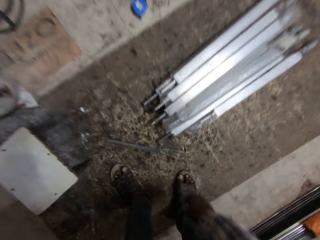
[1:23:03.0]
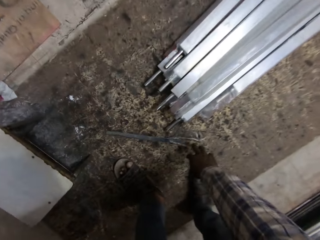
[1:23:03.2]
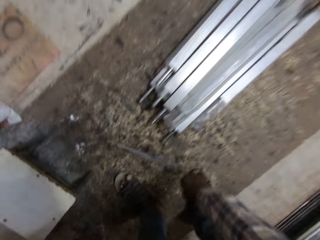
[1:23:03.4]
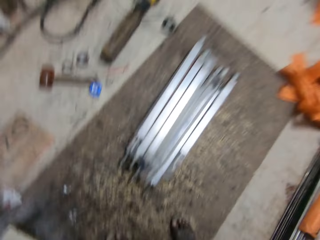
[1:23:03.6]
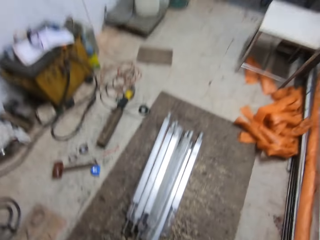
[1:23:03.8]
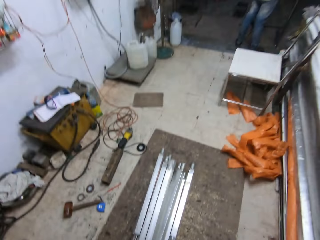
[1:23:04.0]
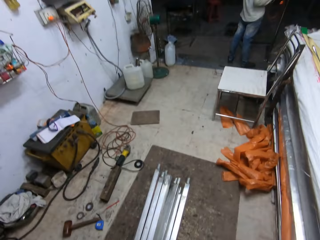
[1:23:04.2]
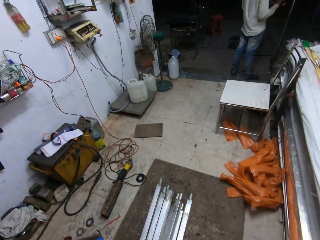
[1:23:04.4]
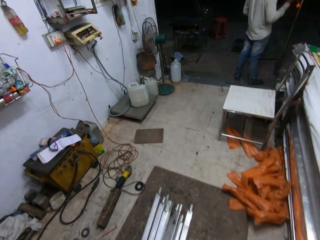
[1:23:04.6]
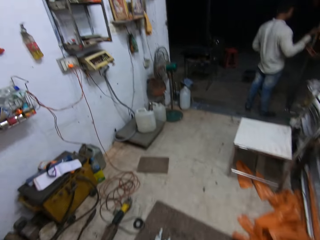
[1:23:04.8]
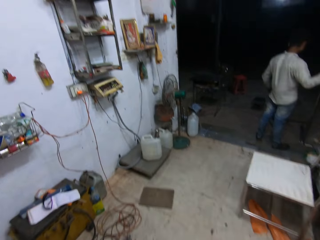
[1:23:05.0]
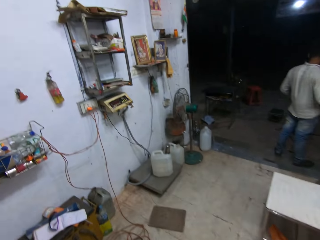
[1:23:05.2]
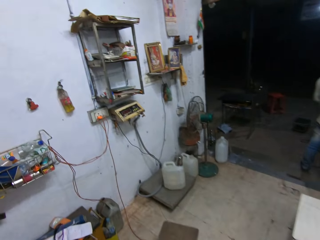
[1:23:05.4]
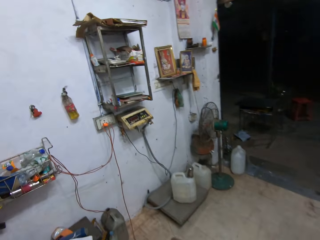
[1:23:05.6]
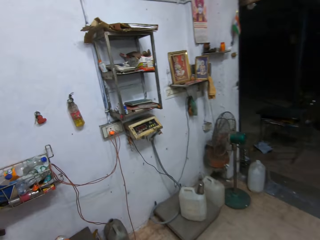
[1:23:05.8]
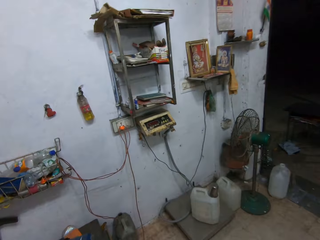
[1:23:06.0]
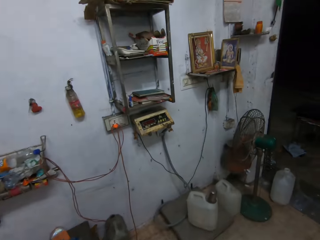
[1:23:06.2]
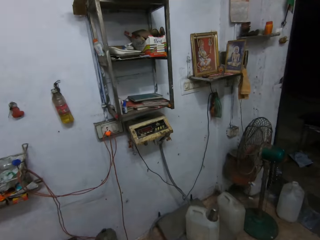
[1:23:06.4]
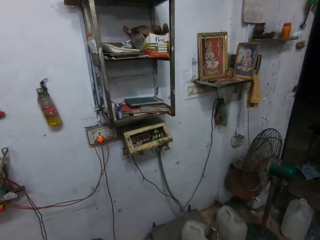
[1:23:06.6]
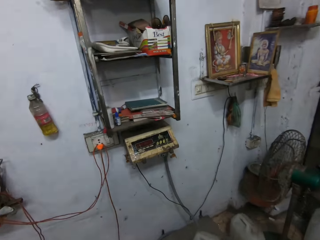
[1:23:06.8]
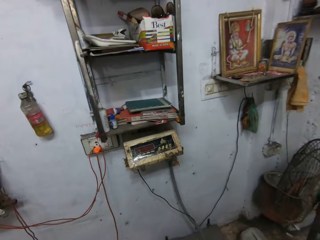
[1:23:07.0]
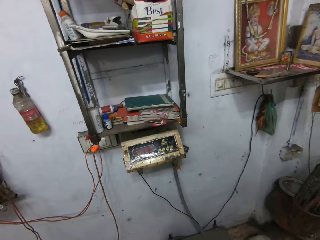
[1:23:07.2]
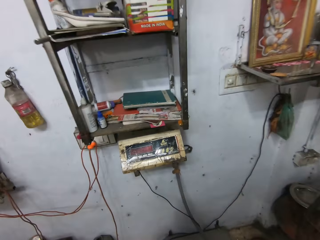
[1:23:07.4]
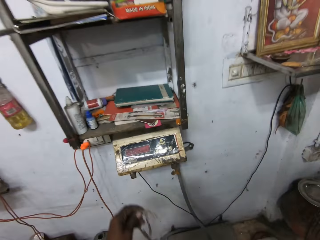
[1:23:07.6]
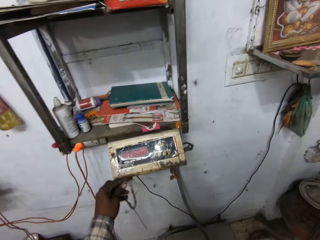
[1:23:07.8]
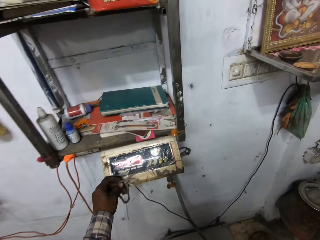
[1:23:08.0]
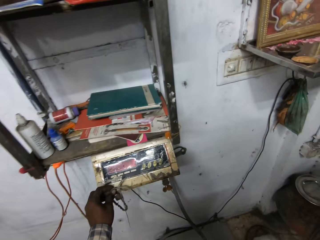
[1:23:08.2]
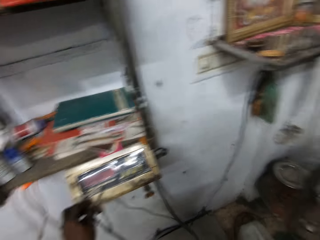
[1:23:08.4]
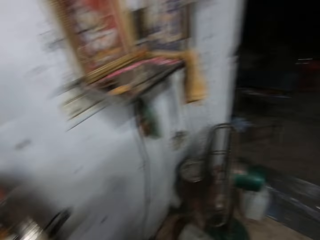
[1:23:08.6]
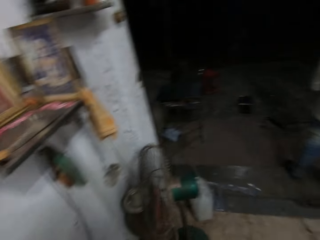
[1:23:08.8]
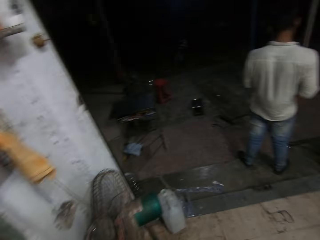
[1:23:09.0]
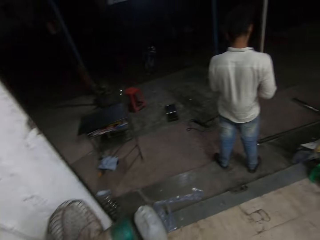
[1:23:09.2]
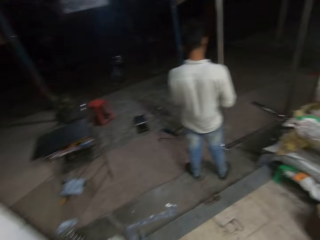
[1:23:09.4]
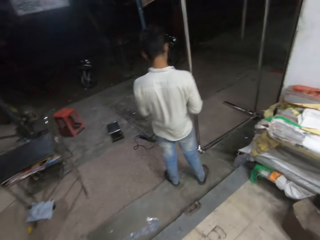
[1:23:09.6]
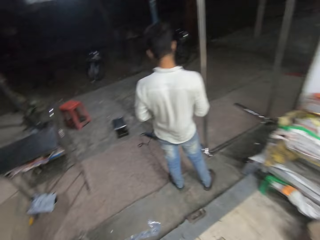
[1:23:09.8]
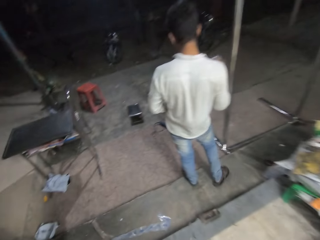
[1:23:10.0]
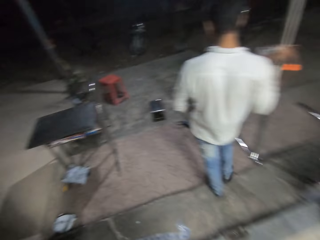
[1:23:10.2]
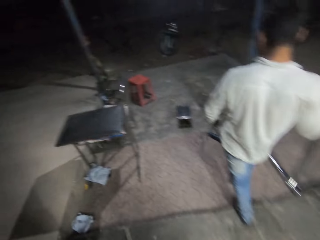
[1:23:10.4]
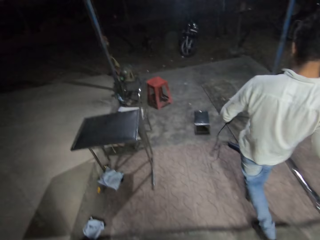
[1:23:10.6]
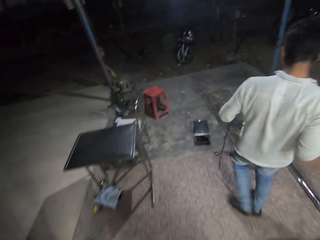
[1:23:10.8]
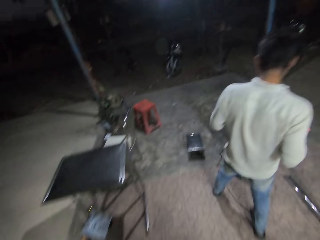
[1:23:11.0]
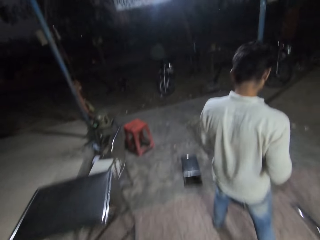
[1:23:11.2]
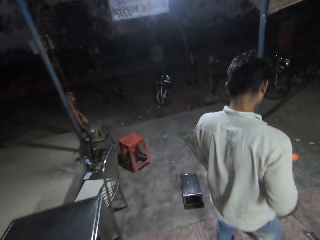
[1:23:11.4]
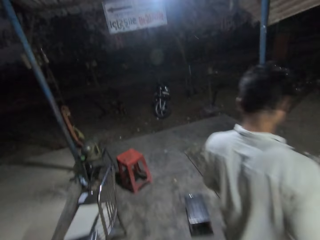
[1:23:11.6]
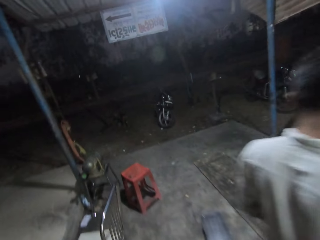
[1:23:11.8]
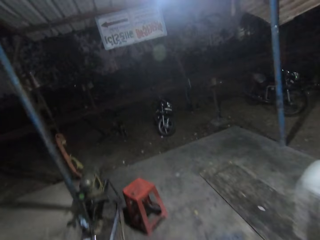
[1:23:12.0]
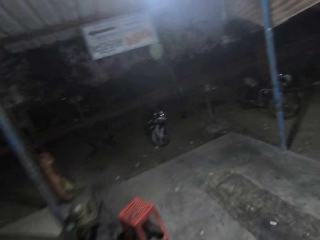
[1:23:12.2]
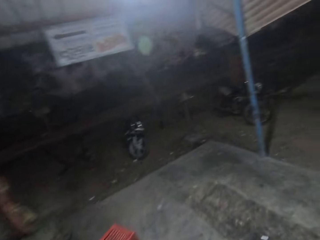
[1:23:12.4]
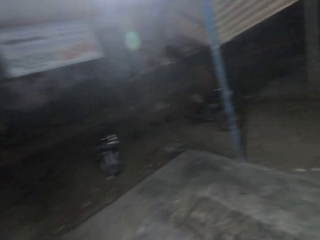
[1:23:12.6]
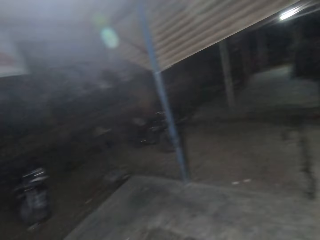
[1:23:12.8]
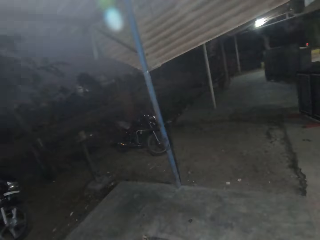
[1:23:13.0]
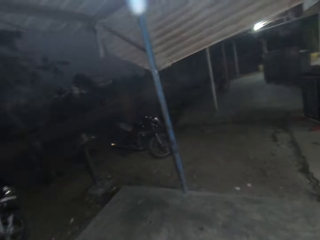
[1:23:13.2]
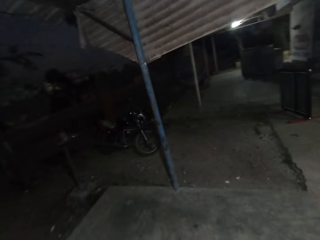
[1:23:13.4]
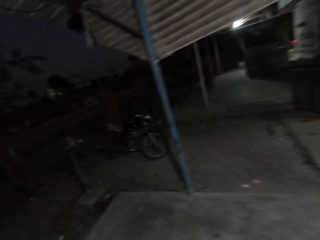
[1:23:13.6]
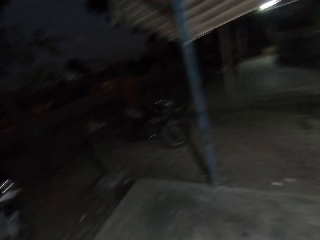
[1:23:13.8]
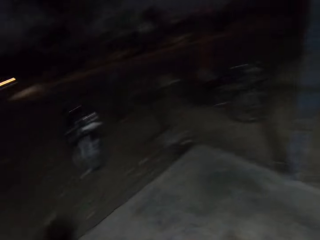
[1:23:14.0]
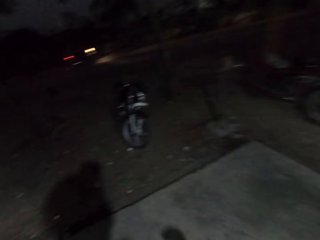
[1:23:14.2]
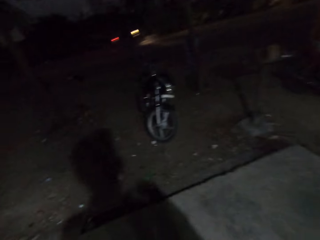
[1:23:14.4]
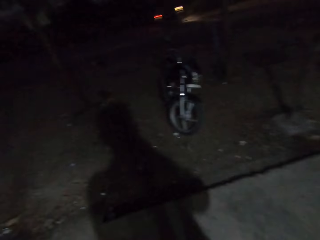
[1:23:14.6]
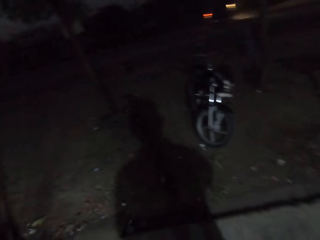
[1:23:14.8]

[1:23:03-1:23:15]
The camera wearer picks the steel from the rug with his right hand. He walks in the room. He hangs the steel on a power meter with his left hand. A man folds the cable. The camera wearer walks out of a workshop and walks past the man.

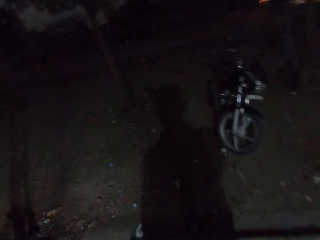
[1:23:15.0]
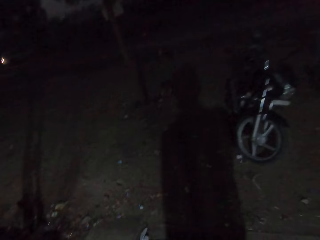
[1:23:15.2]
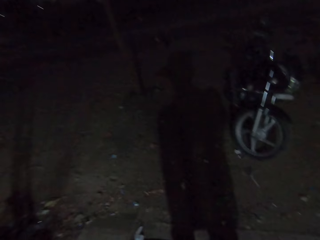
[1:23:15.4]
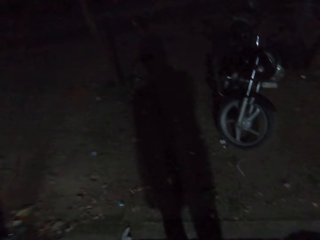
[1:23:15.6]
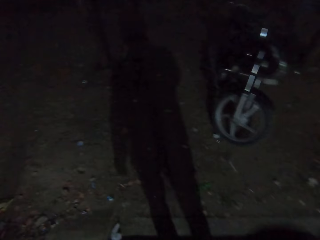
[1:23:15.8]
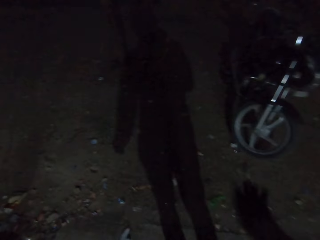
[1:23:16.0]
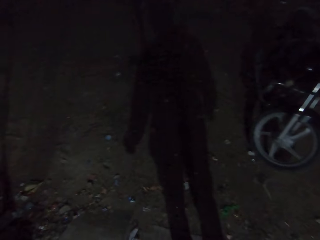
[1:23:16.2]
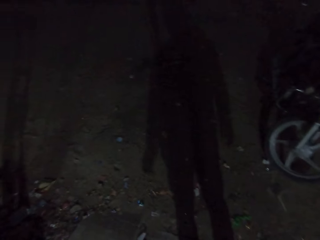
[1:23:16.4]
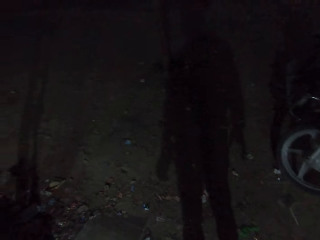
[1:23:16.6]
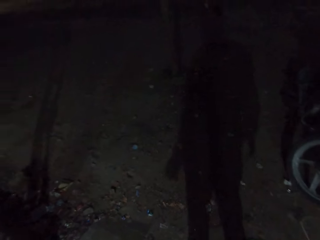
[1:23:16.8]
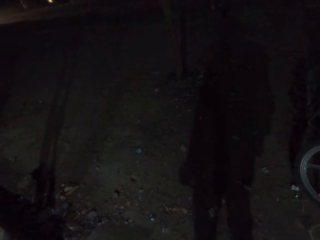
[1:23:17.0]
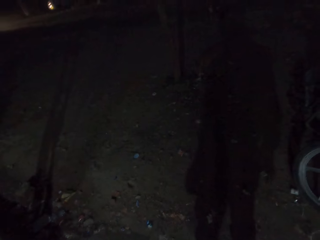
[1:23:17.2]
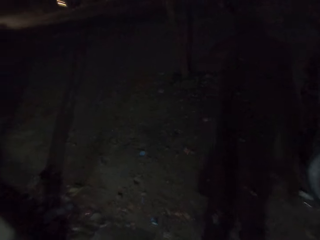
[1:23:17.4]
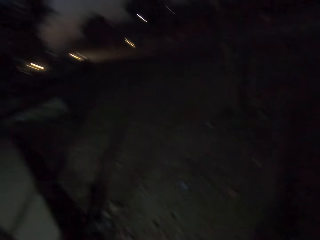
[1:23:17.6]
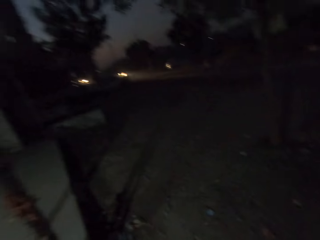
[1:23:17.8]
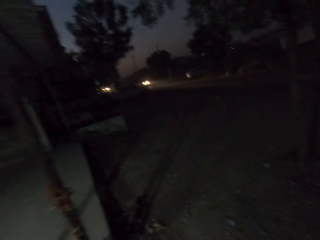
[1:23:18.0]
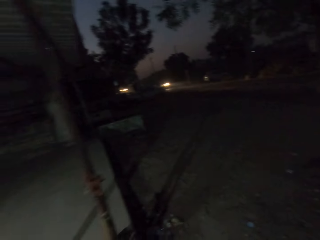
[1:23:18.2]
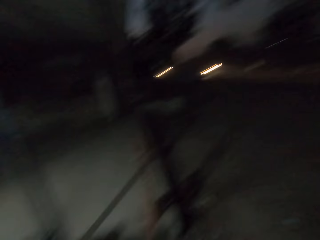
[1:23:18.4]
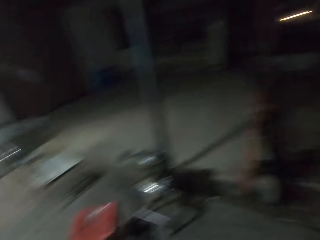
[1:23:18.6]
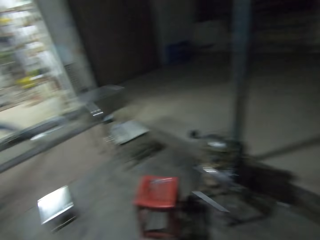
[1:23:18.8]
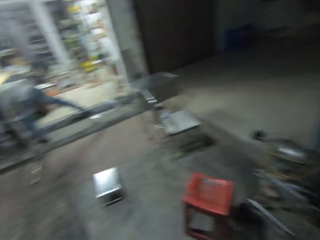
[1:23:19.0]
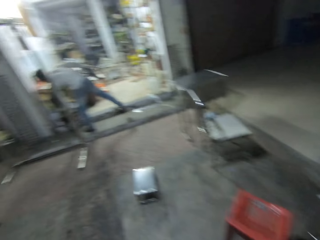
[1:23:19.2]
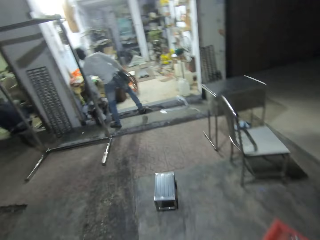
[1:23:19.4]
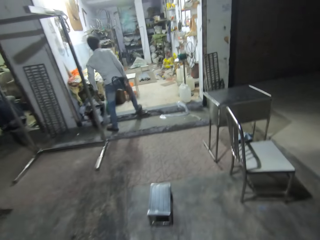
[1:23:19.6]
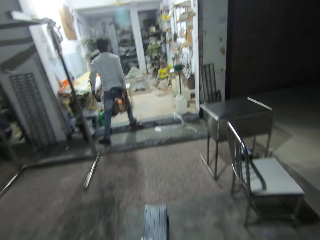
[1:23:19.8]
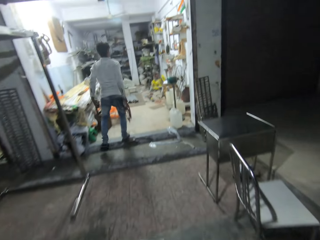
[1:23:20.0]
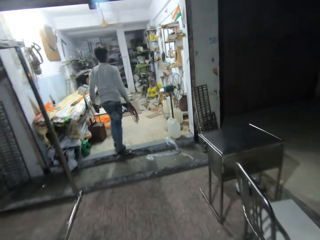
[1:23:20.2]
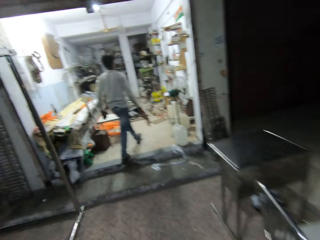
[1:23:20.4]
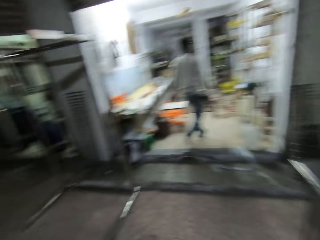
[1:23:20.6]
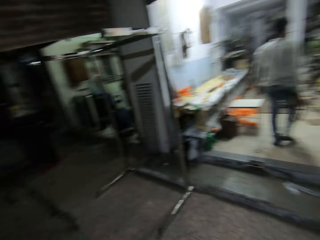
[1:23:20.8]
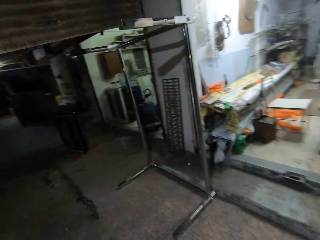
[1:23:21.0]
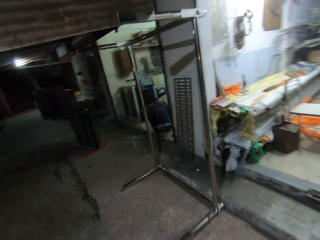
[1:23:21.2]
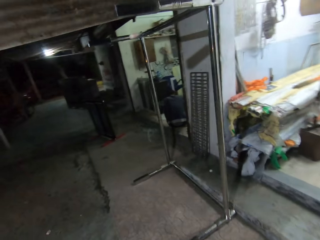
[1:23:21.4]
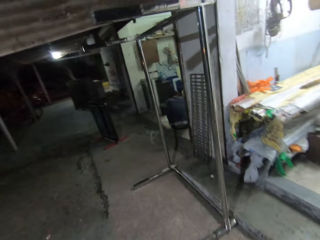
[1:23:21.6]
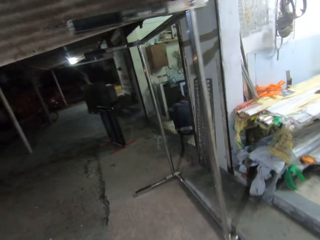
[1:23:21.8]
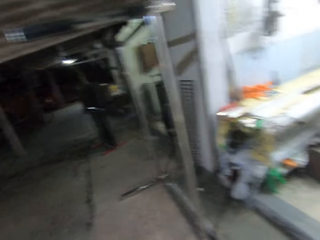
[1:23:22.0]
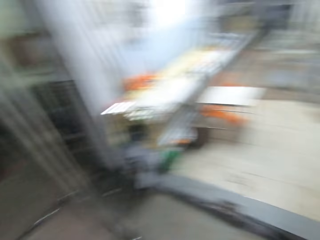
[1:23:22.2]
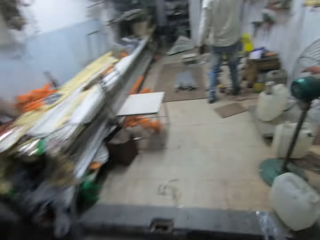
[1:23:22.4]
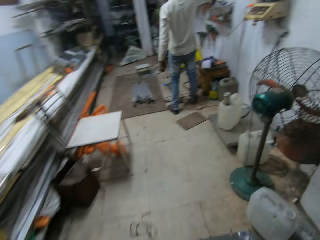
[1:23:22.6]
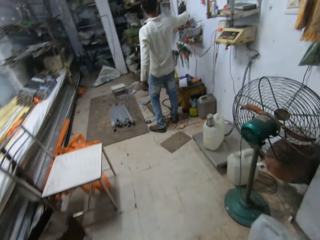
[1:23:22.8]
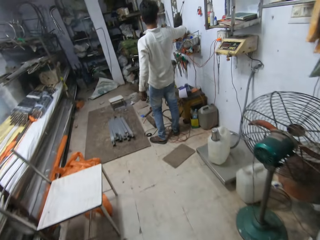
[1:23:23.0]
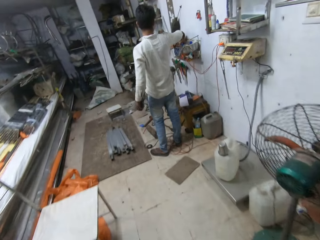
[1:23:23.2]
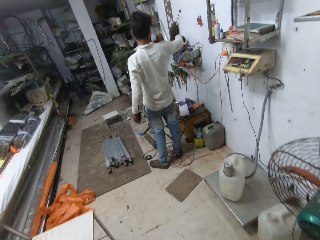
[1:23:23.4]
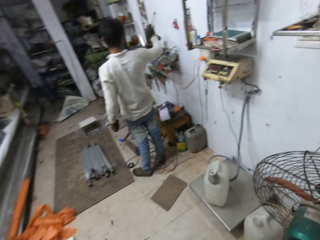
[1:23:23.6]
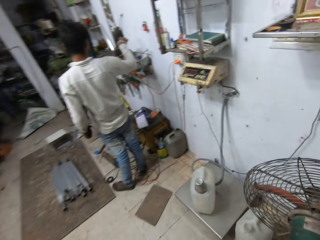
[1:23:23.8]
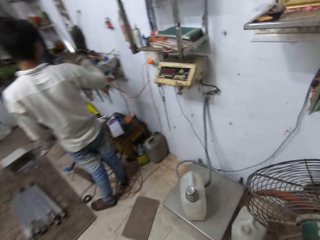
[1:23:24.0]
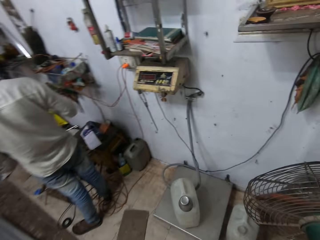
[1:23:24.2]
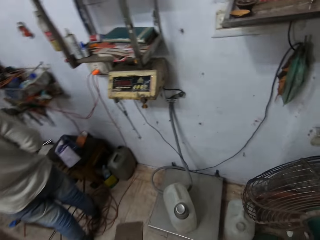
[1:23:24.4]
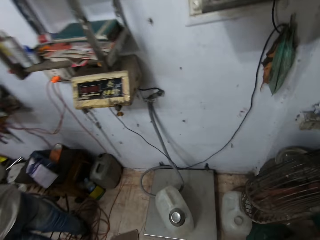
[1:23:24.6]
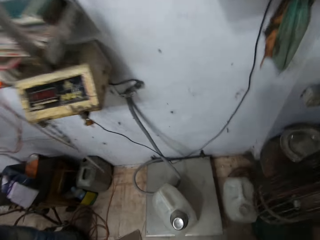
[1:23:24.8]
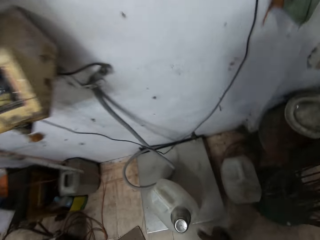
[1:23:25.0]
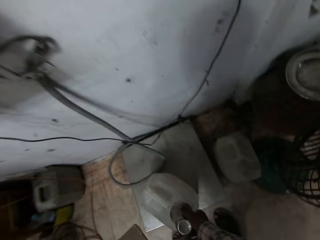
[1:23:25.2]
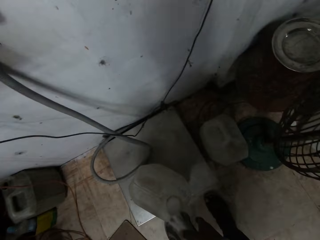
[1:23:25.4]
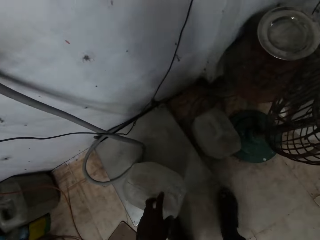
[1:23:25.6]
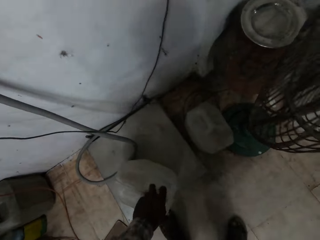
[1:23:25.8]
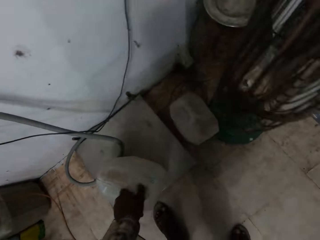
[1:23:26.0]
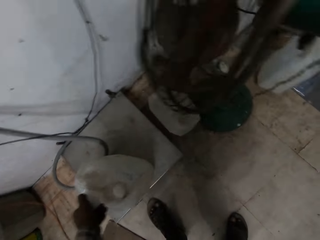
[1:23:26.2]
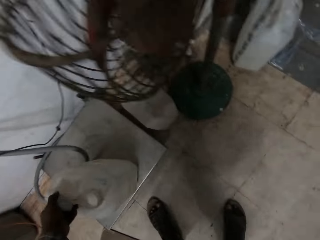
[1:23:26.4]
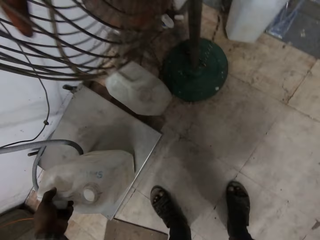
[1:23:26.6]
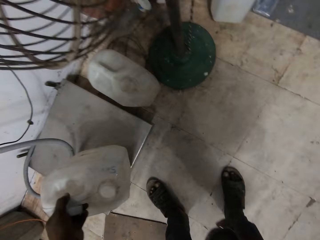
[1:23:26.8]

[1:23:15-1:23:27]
The camera wearer throws dirt on the ground with his right hand. A man picks a metal from the ground with his left hand. The man walks into the workshop. The camera wearer walks into the workshop. The man drops some welding earth clamps on a rack with his right hand. The camera wearer picks a cup from a keg with his right hand. He removes the keg cap with his left hand.
